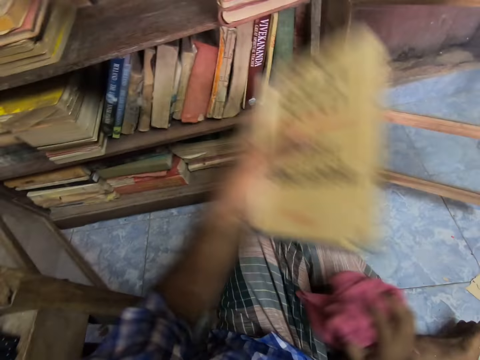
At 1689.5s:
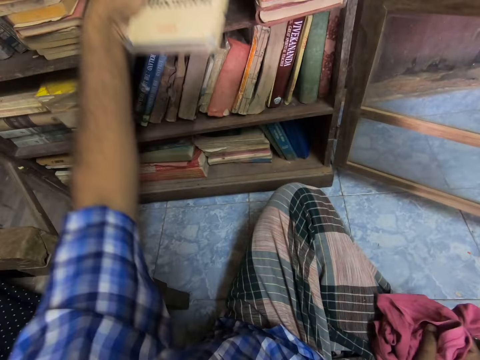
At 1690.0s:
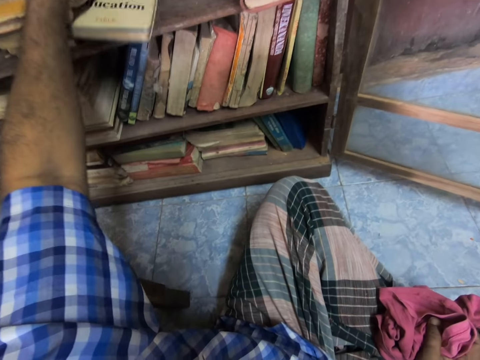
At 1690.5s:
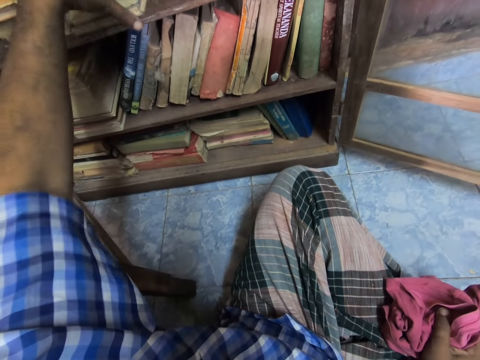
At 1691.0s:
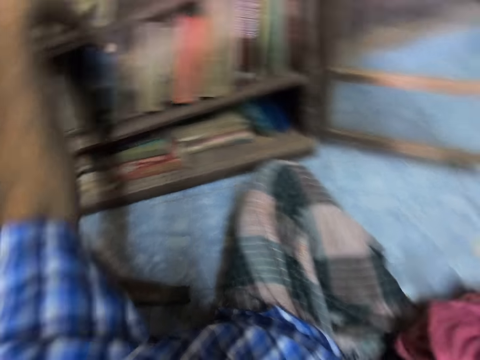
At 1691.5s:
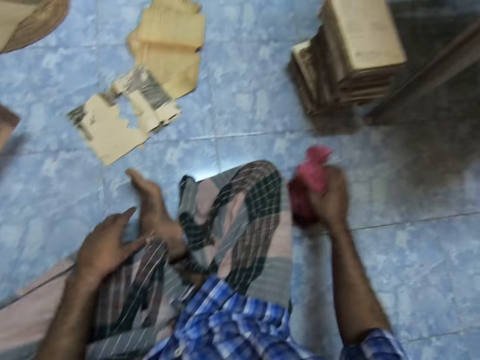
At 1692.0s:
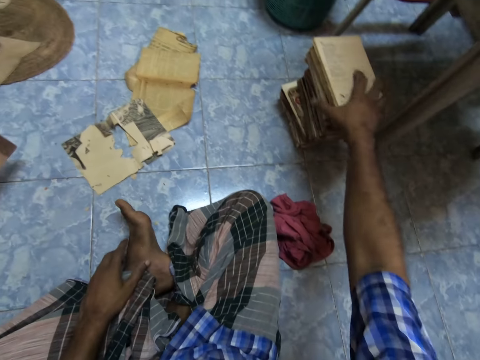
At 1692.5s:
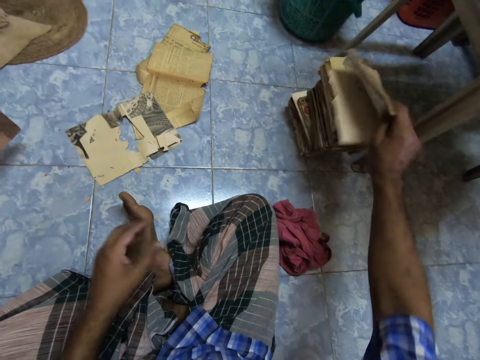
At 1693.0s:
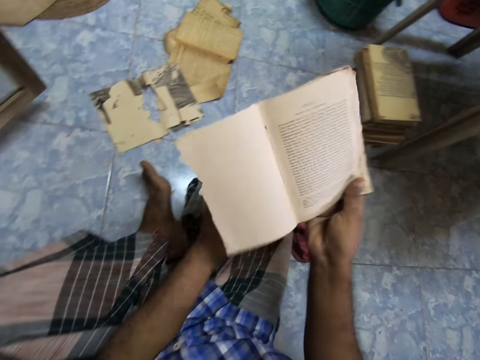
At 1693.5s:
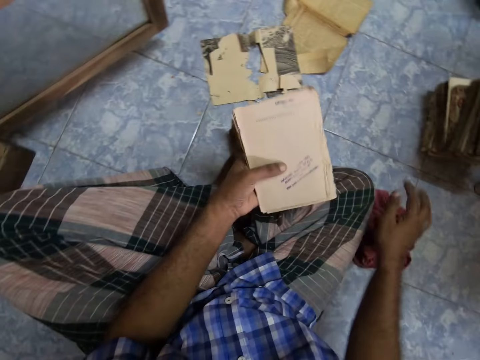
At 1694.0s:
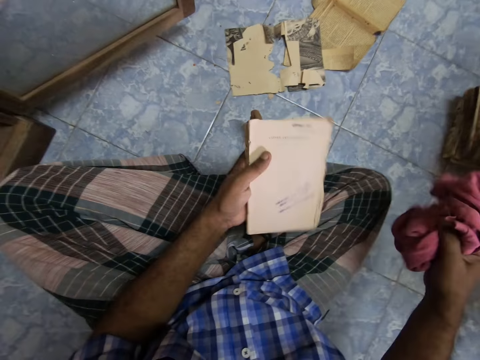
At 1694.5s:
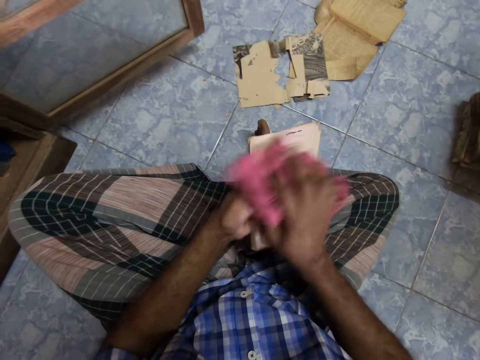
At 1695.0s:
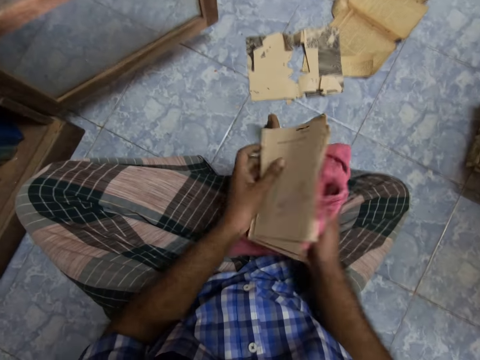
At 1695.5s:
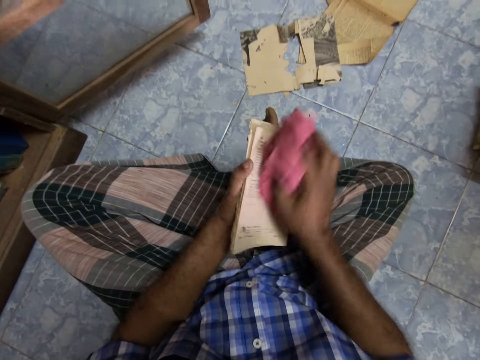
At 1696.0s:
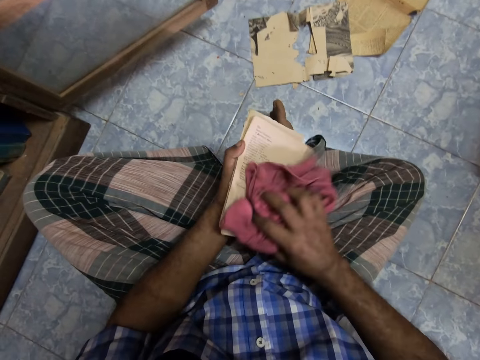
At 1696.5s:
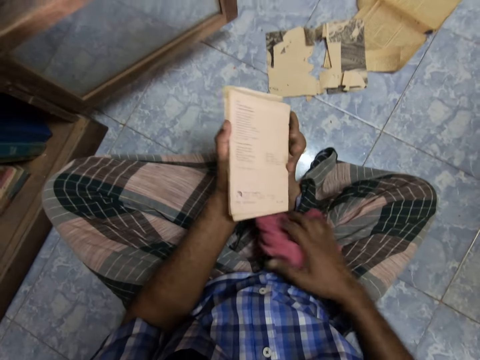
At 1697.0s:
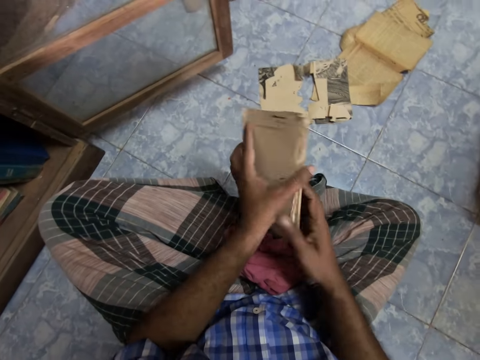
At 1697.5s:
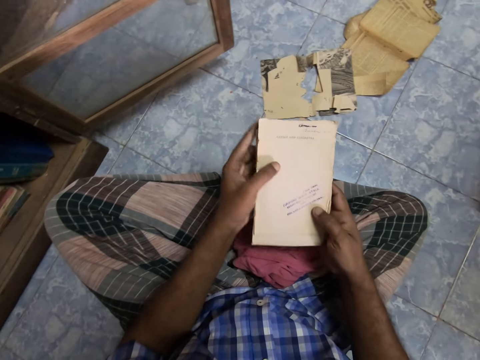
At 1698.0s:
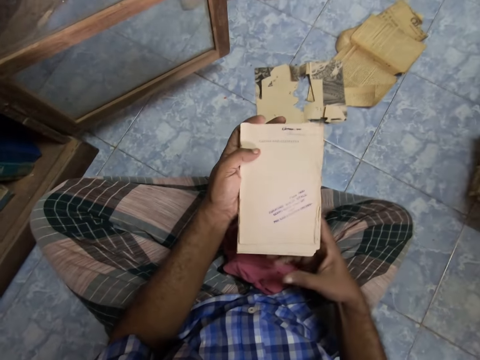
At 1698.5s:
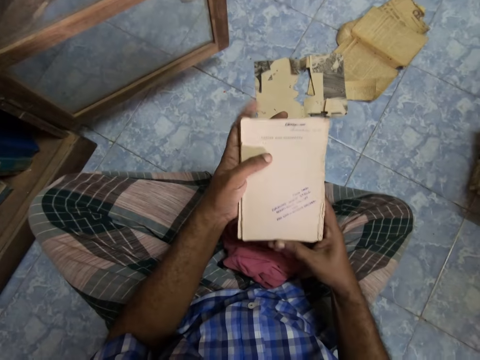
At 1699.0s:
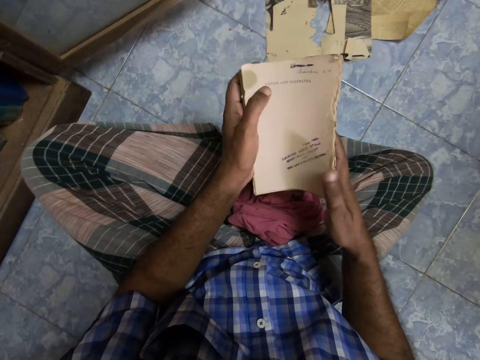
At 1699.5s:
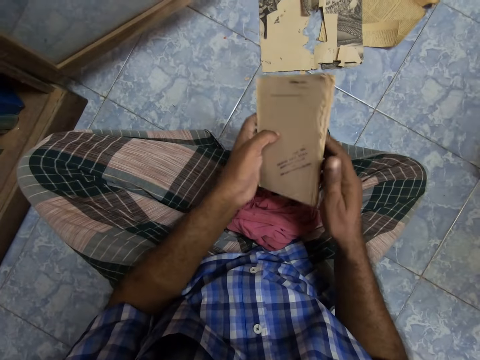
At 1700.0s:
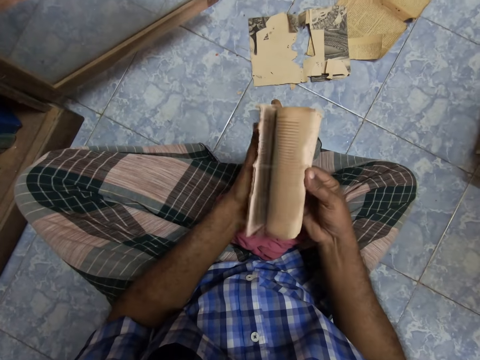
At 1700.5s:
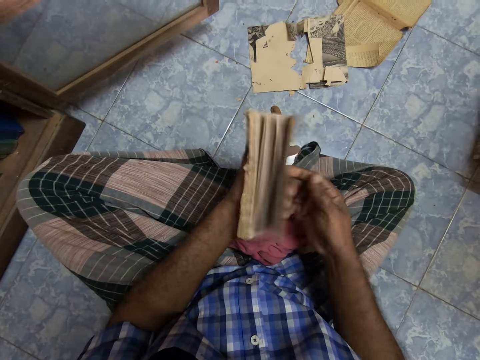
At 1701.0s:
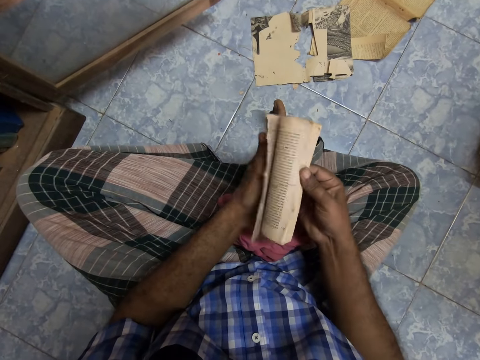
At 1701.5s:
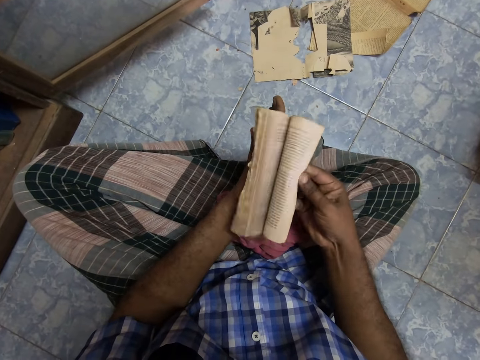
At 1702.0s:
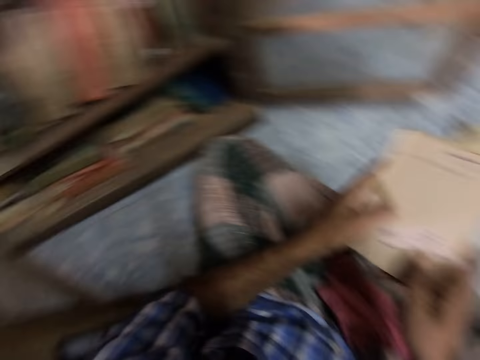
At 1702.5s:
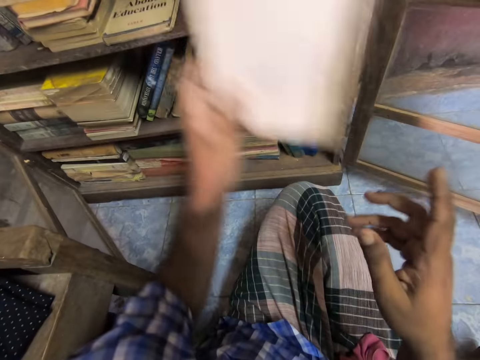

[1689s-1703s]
The camera wearer places the book on the shelf. They place the rag on the floor. They pick up the book. They pass the book to the left hand. They pick up the rag. They wipe the book. They place the rag on the lap. They stare at the book. They open the pages.

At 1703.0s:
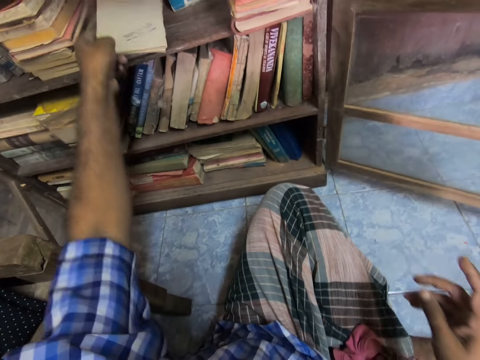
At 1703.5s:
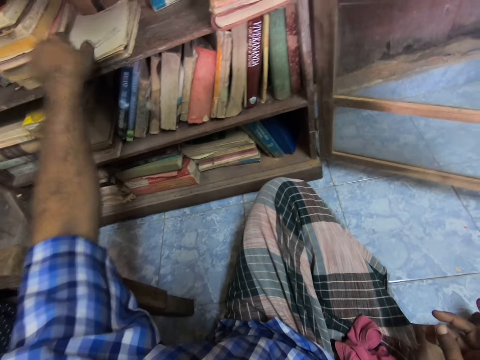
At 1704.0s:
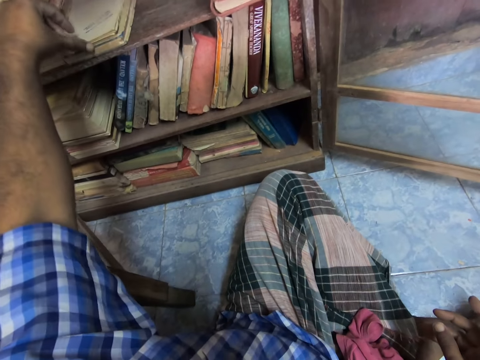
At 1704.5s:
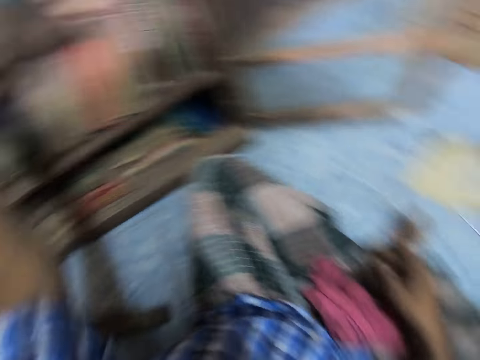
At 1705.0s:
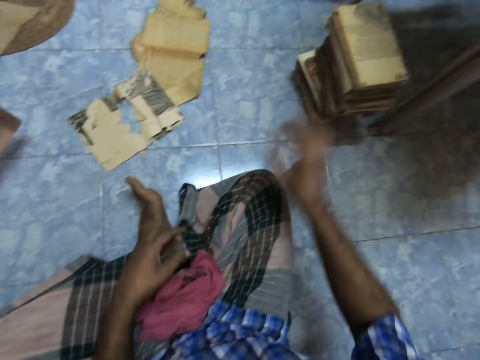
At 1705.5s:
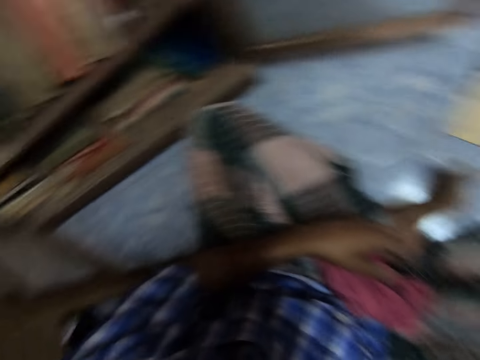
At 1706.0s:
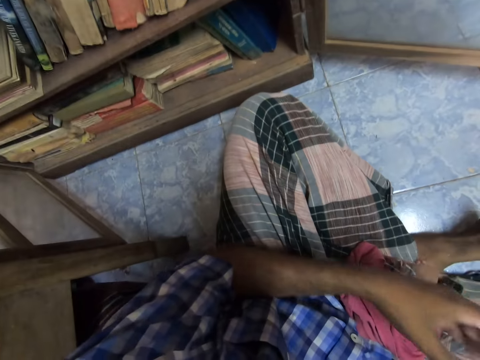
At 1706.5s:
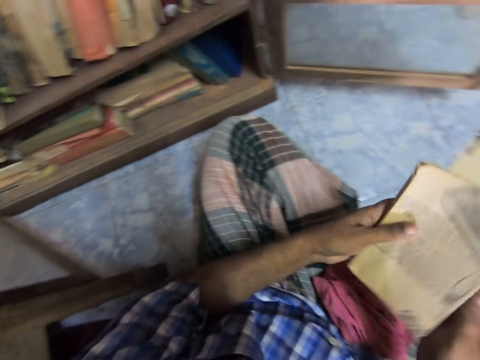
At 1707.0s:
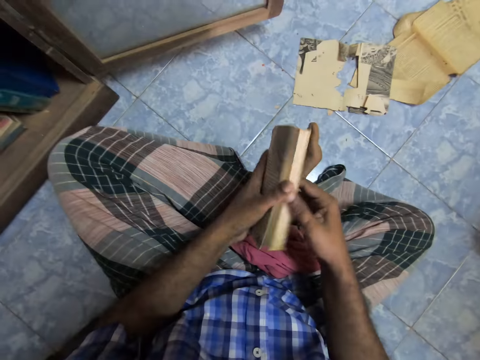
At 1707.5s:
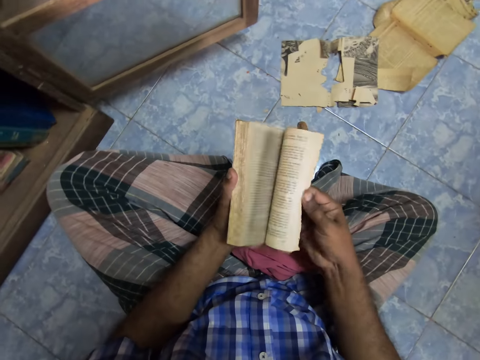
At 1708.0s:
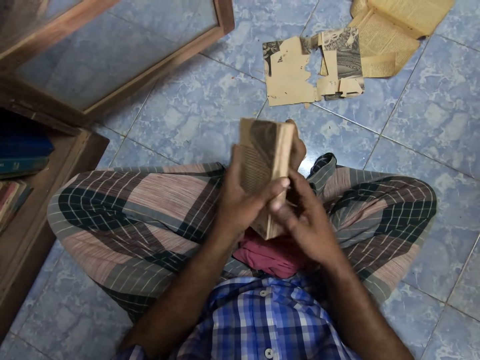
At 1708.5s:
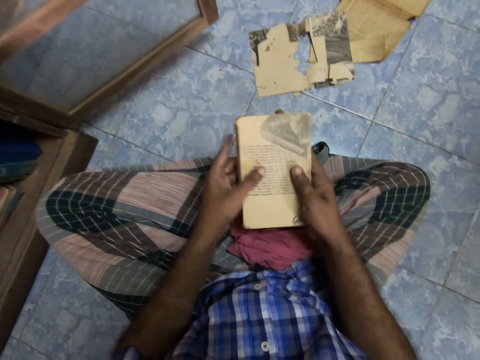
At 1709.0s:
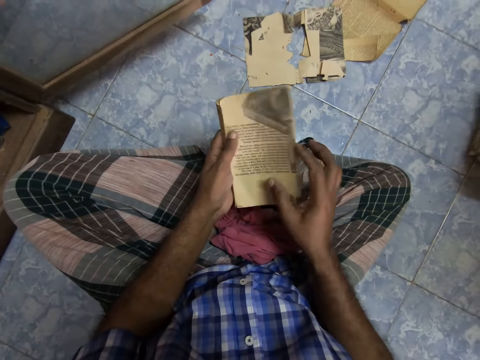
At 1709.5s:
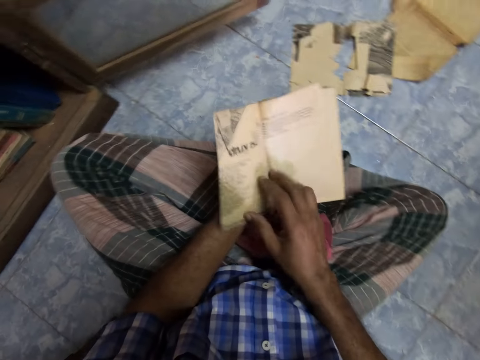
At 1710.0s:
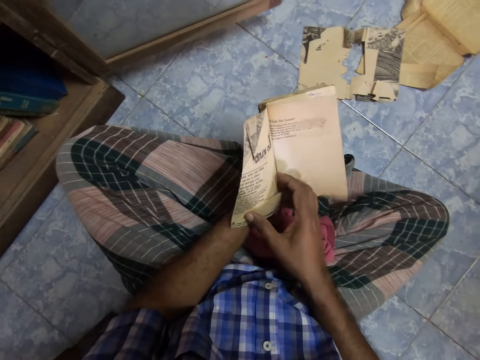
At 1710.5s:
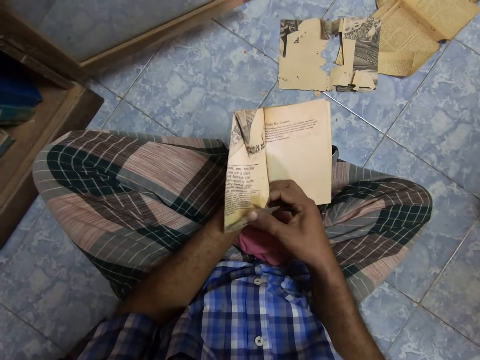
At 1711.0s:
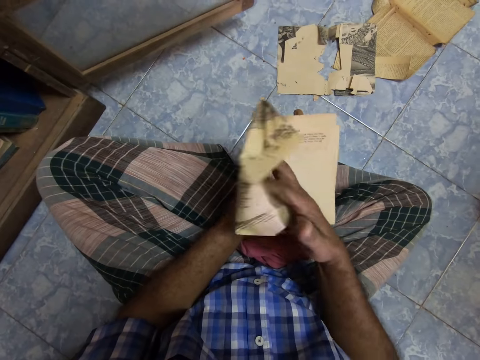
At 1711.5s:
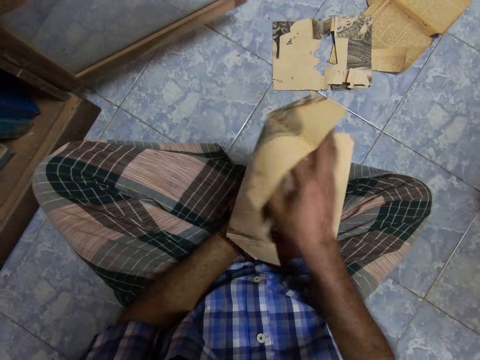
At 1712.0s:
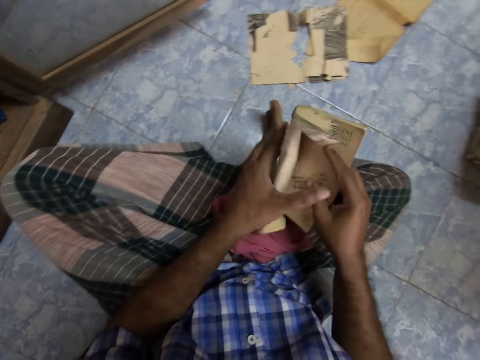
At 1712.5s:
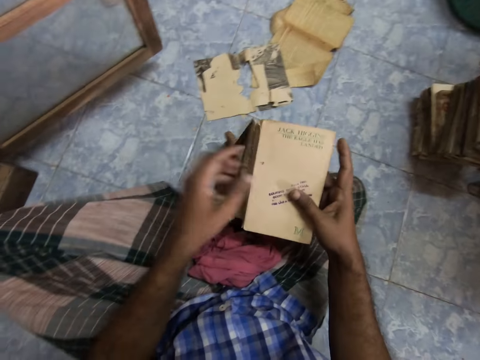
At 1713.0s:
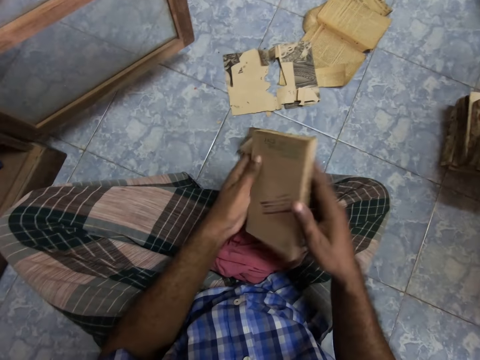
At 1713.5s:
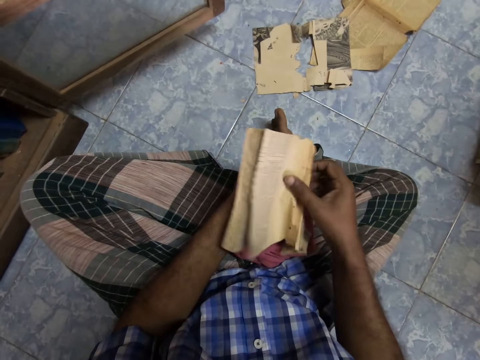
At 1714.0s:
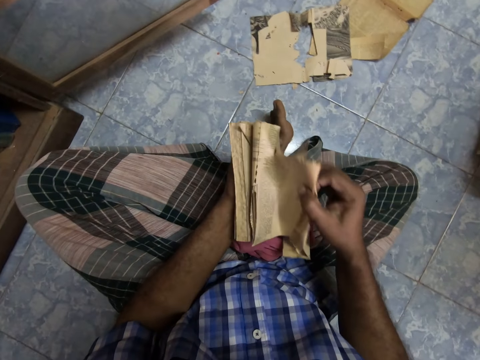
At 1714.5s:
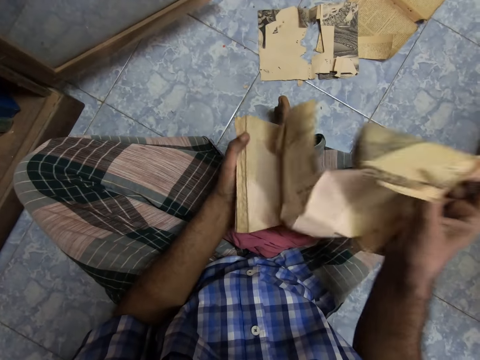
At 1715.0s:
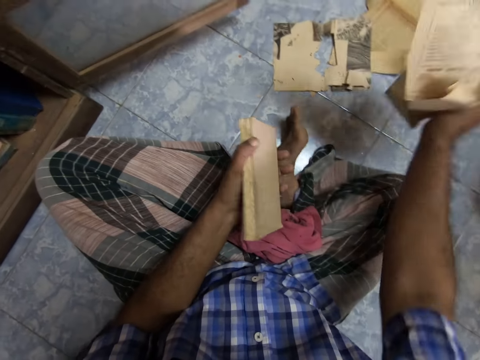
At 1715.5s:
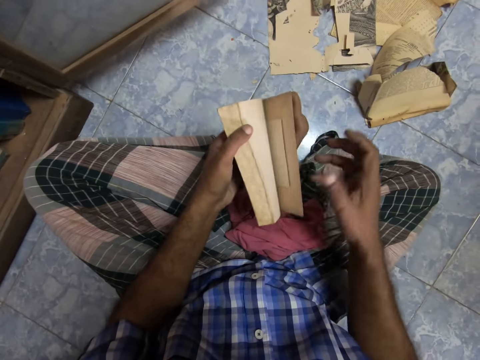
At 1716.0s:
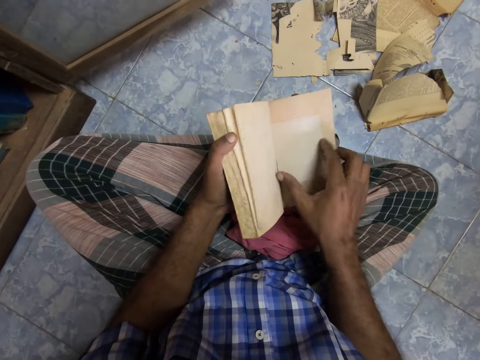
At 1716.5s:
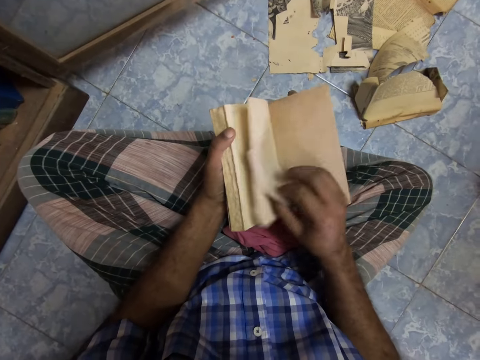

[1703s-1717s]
The camera wearer places a book on the shelf. They pick up the book, pass the book to the left hand, and open the pages. They remove the cover of the book and drop the cover on the floor. They pick up the paper.
